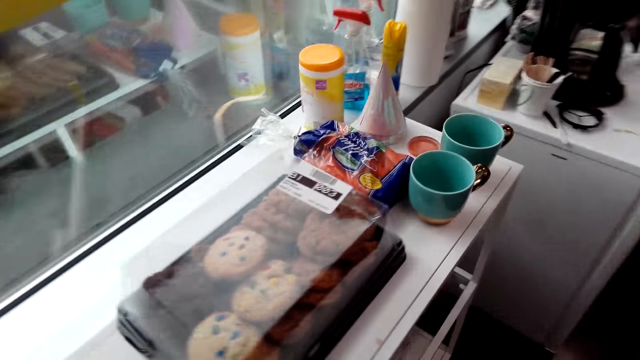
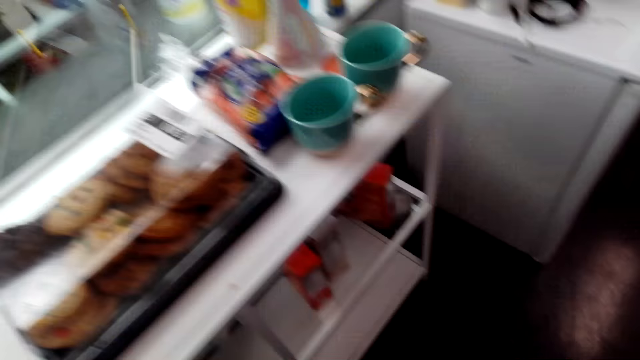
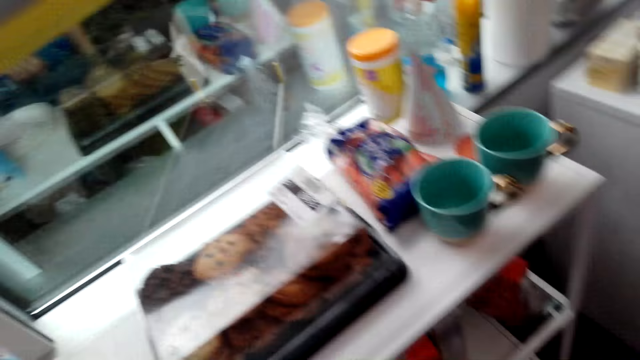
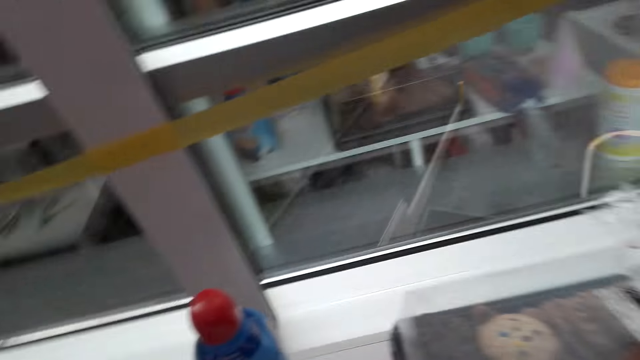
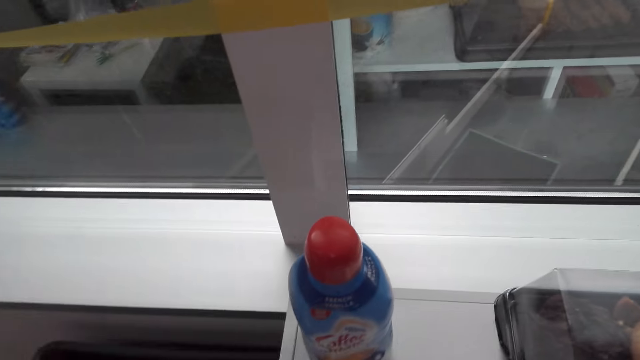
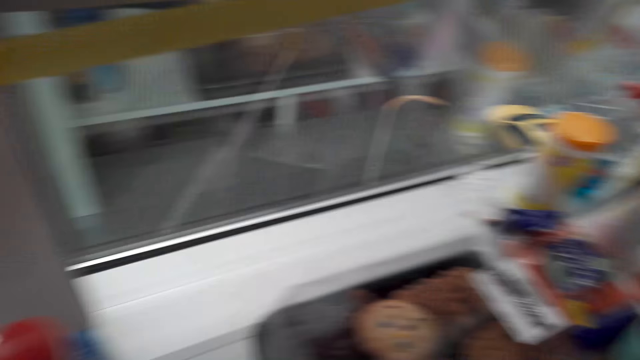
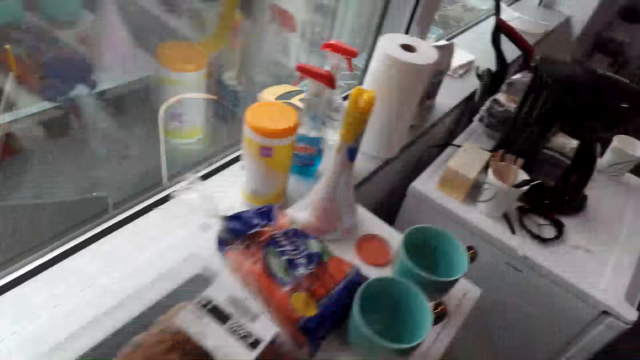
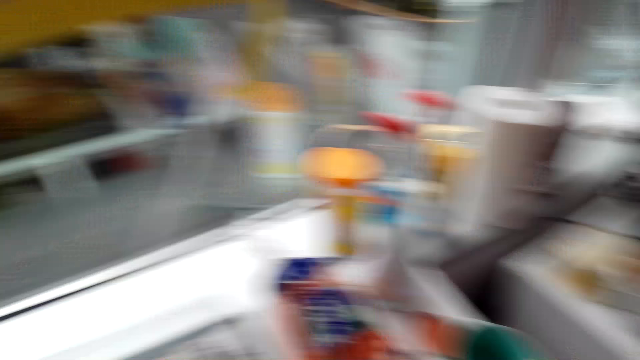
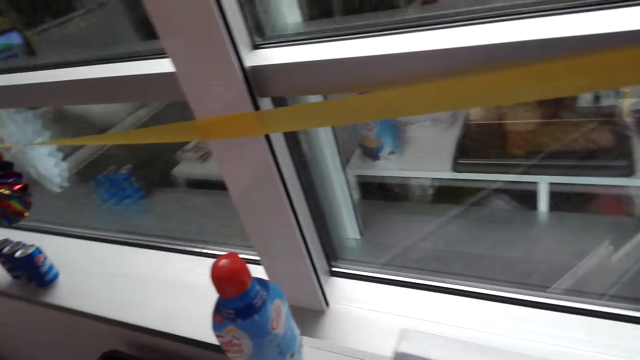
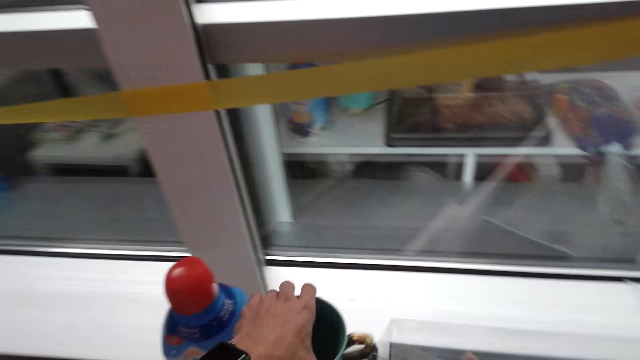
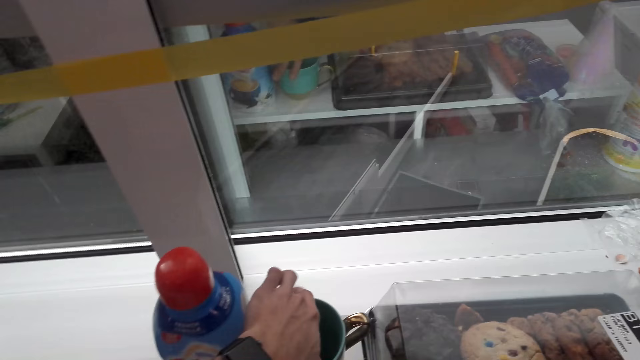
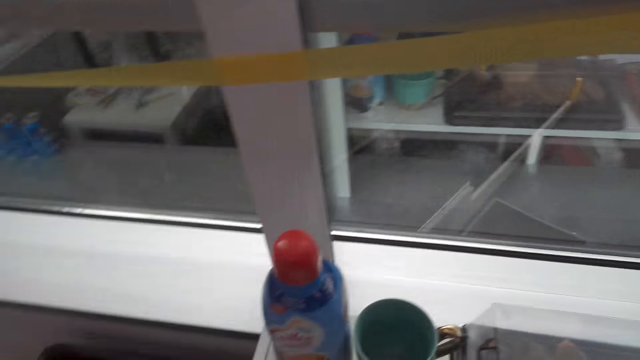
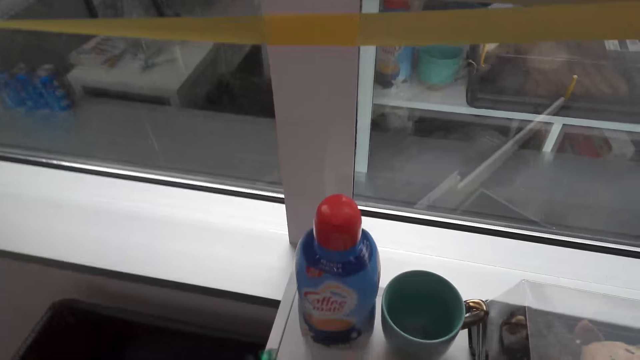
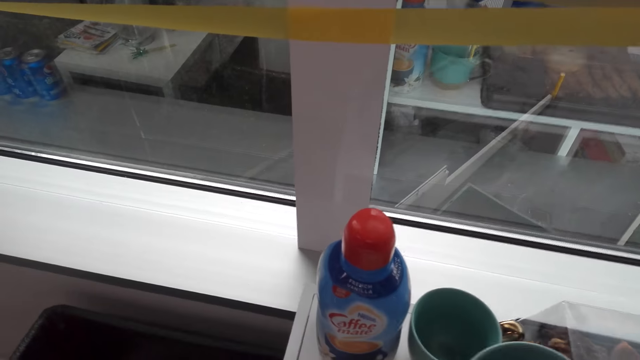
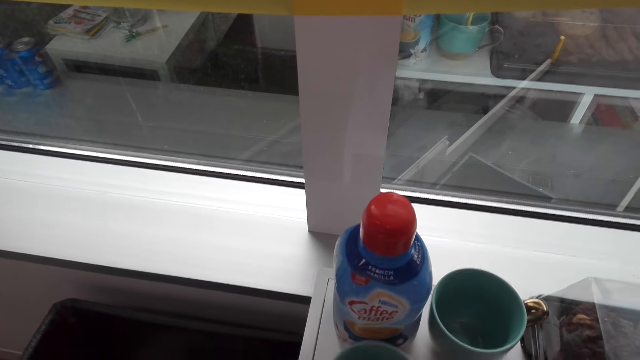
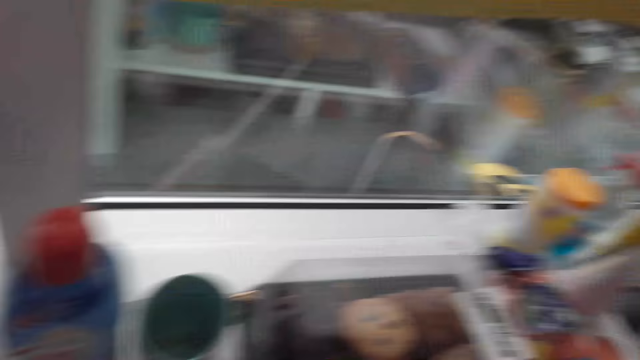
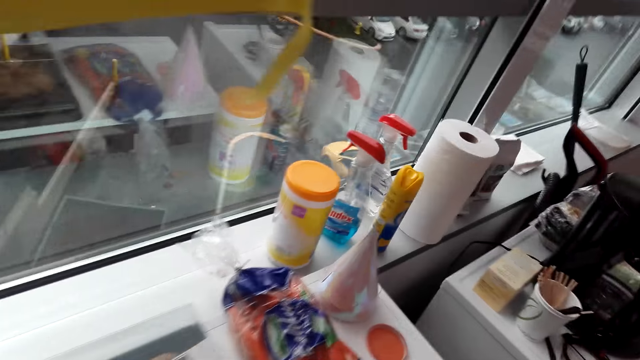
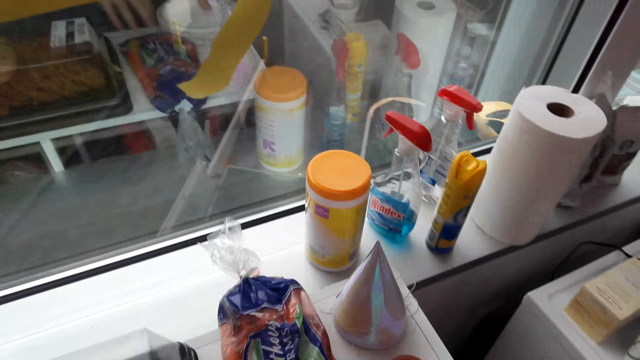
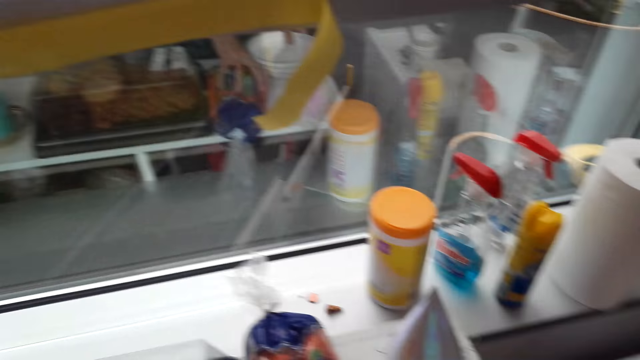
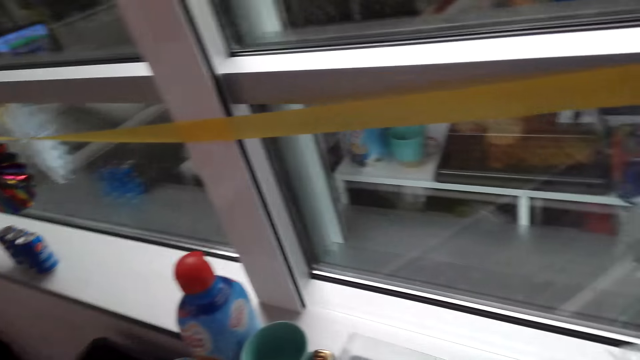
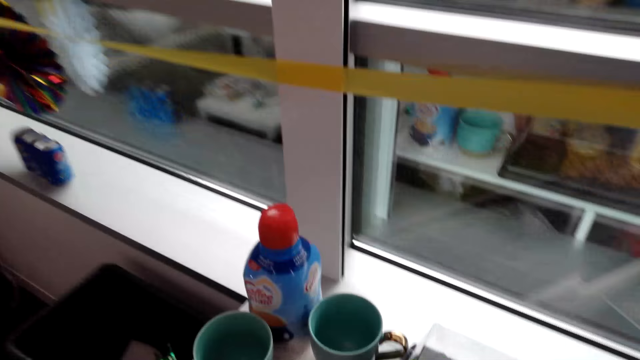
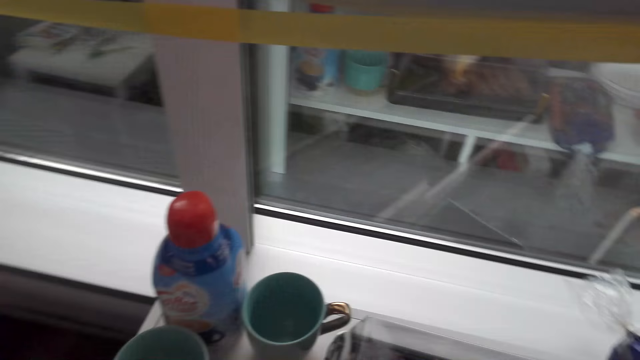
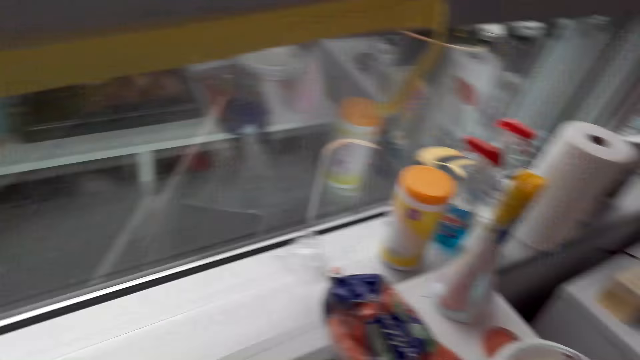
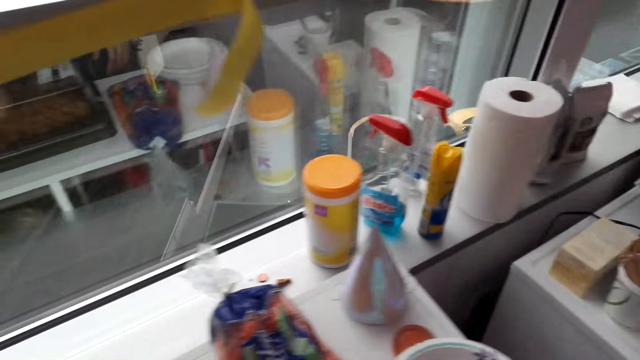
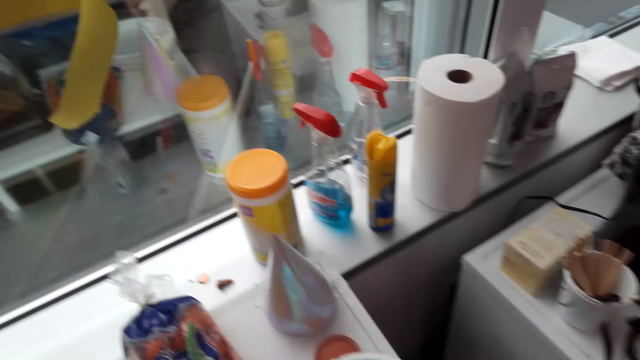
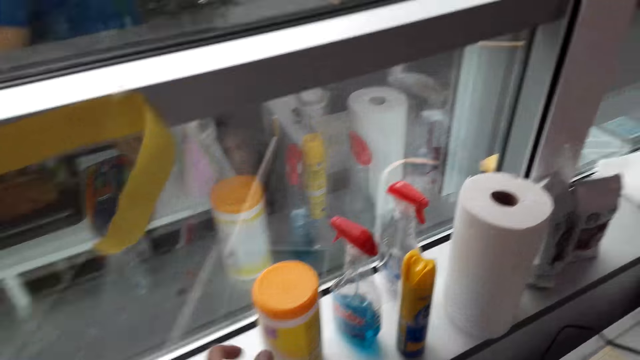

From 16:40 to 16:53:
The camera wearer puts the cup on the table. They move paper on the table. They stare around the house.

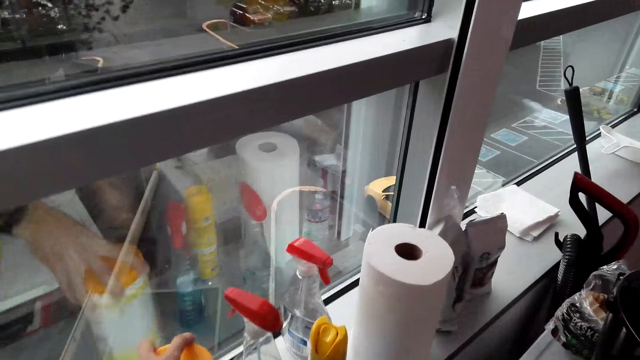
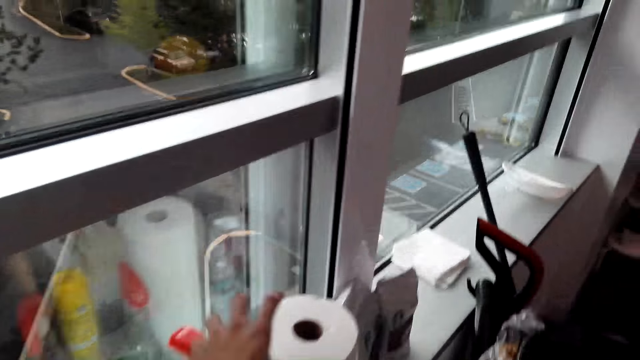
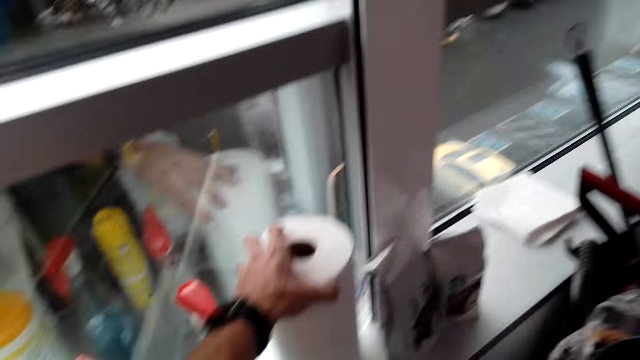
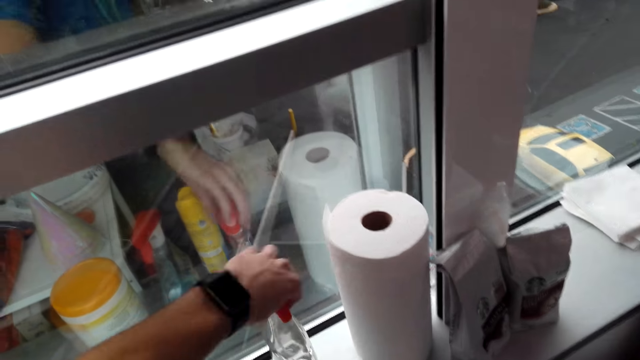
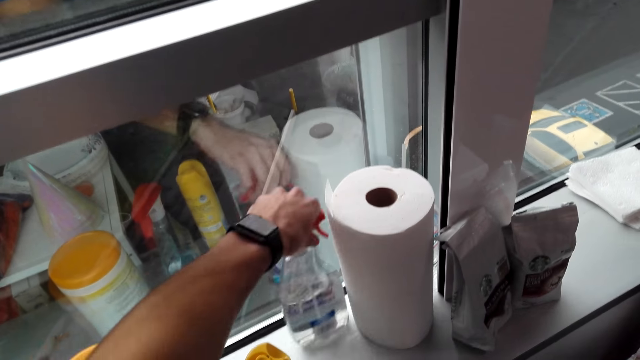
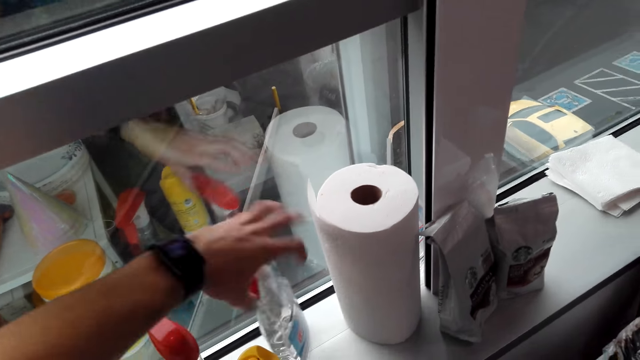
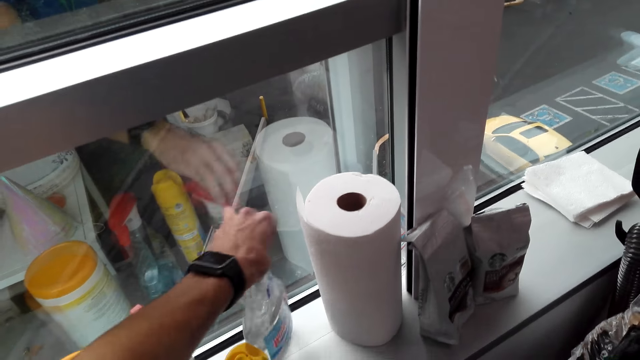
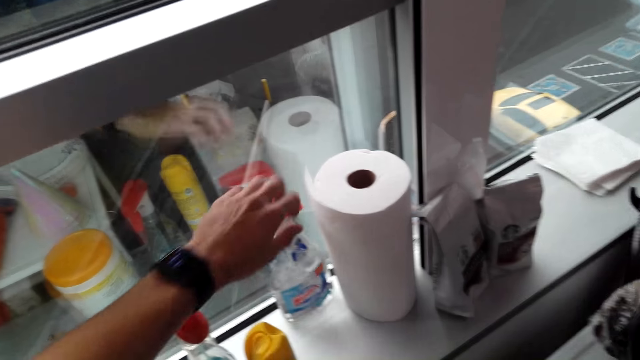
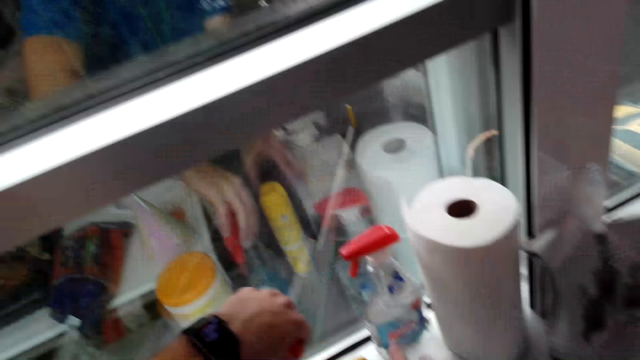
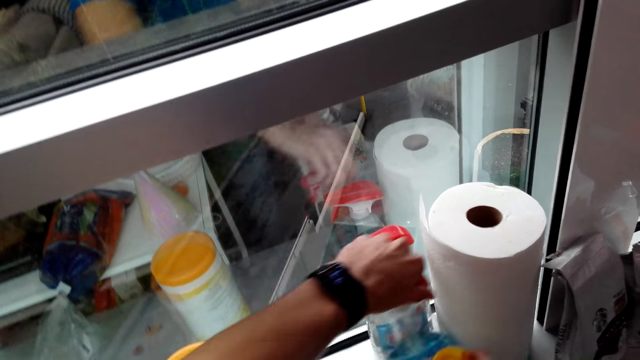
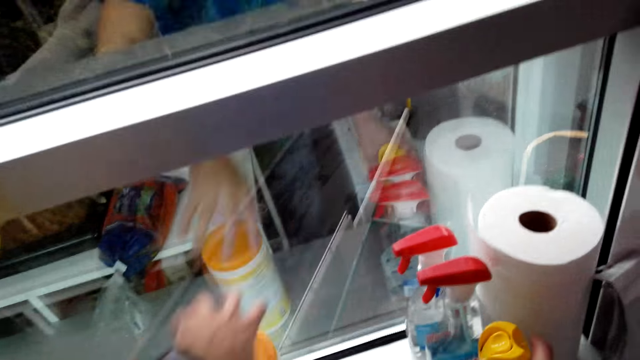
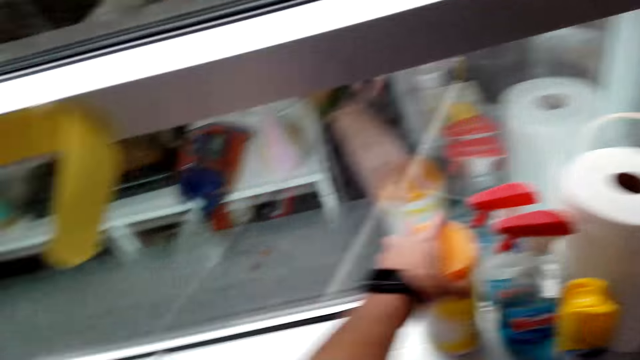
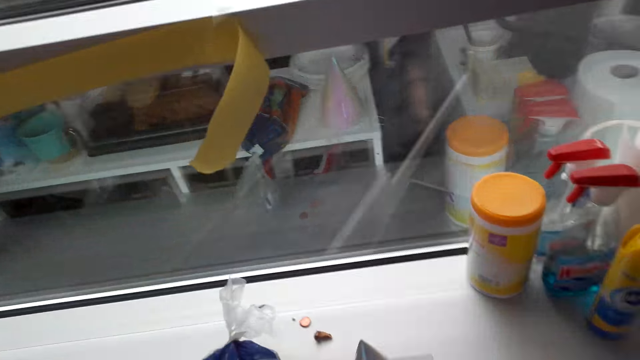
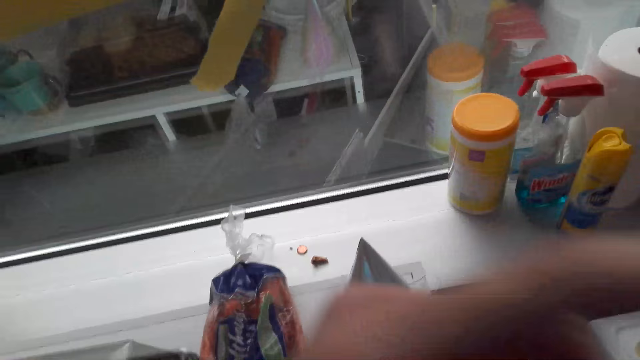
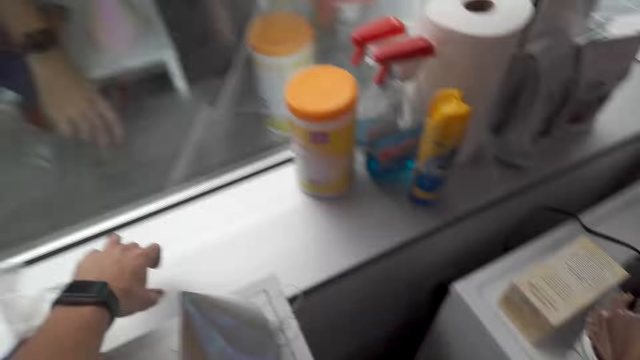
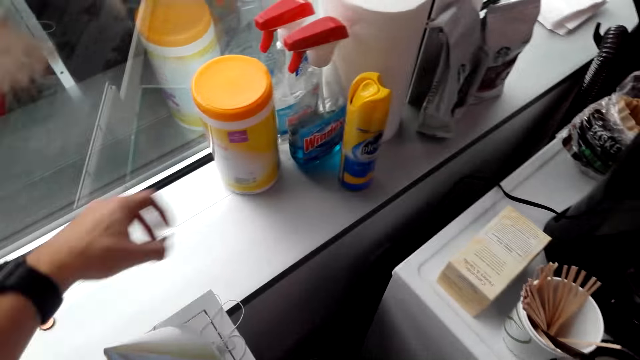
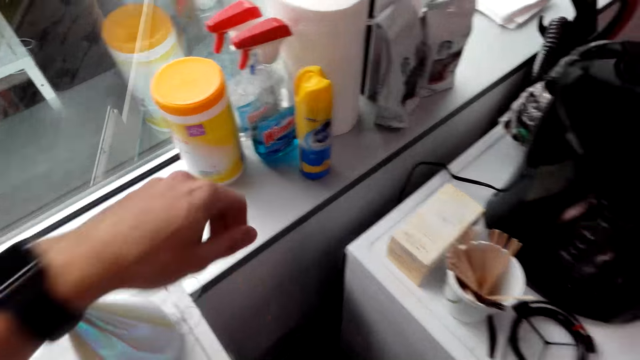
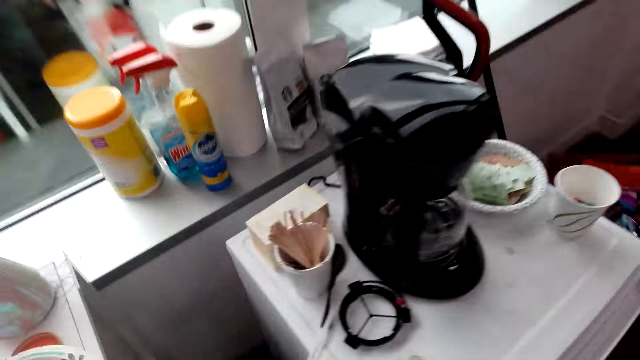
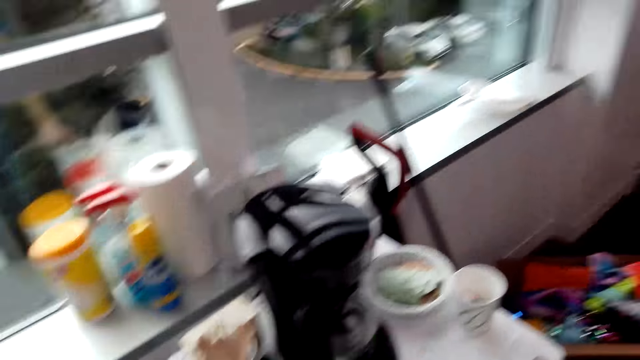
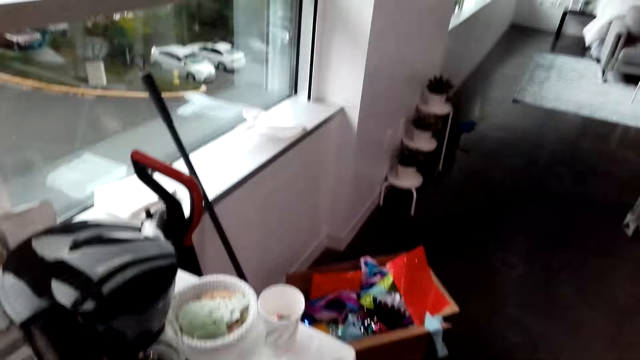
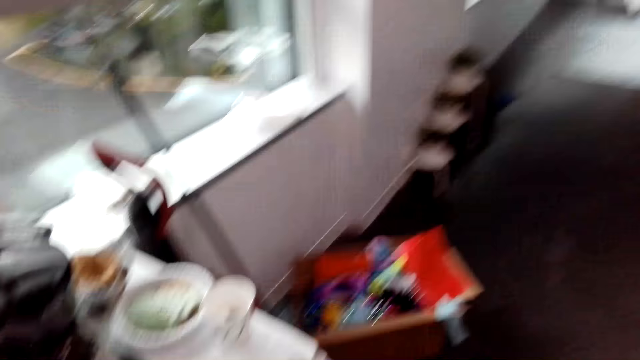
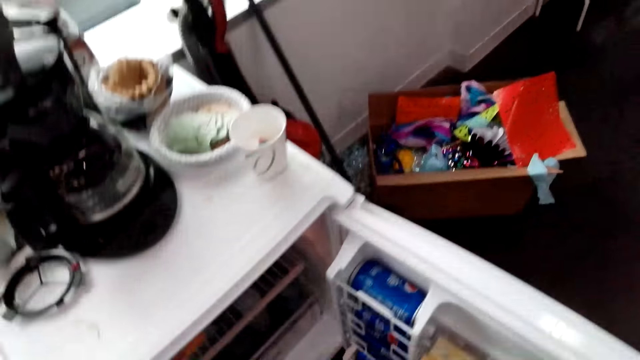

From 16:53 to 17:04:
The camera wearer arranges items on the table. They hold a spray bottle. They put a container aside. They stare in the fridge.
